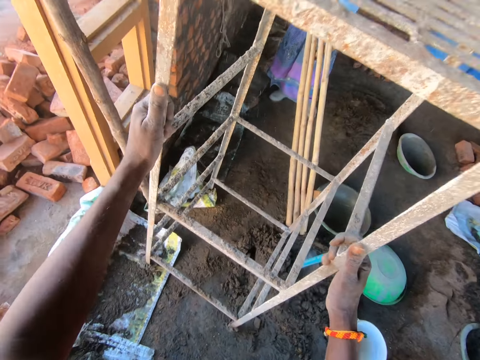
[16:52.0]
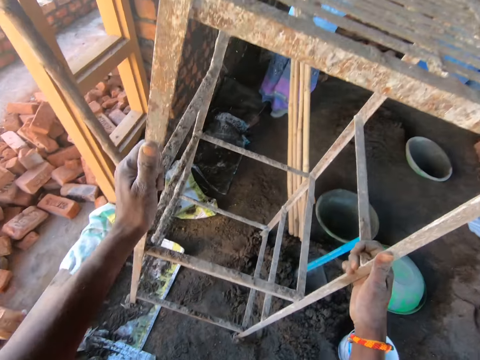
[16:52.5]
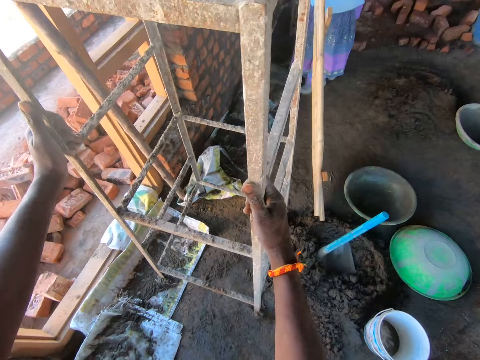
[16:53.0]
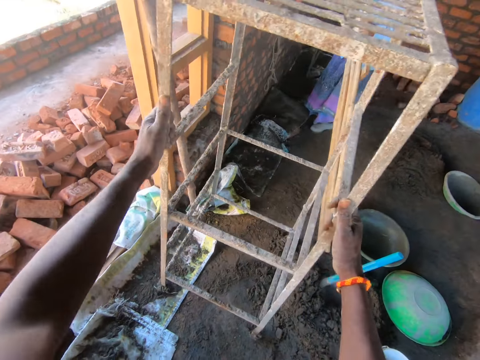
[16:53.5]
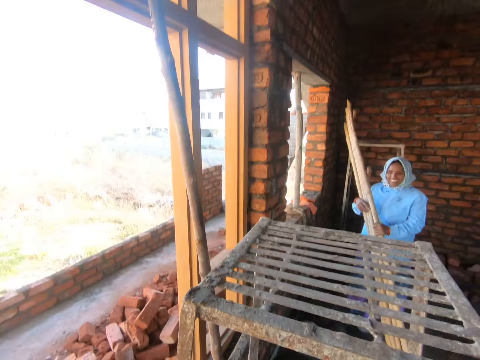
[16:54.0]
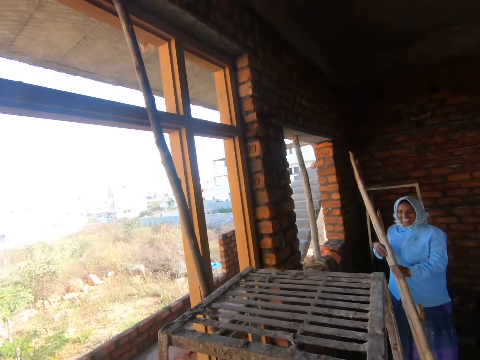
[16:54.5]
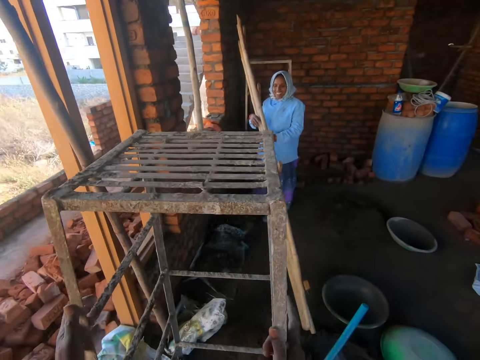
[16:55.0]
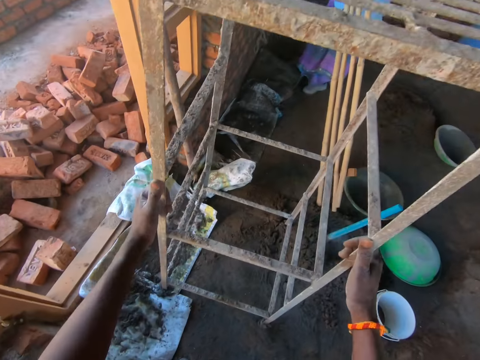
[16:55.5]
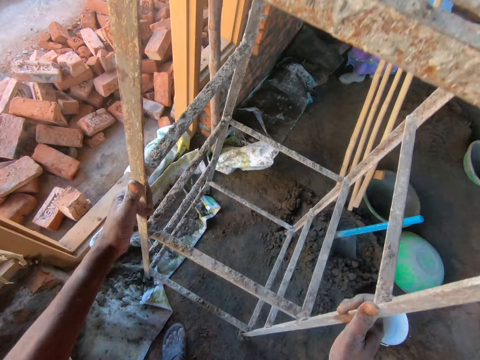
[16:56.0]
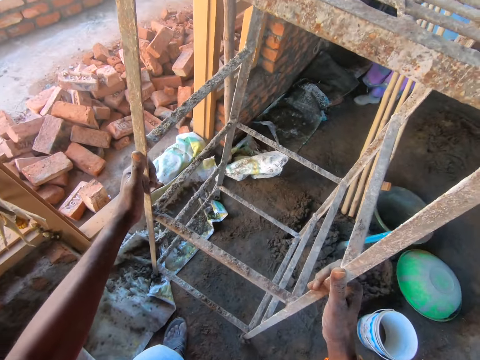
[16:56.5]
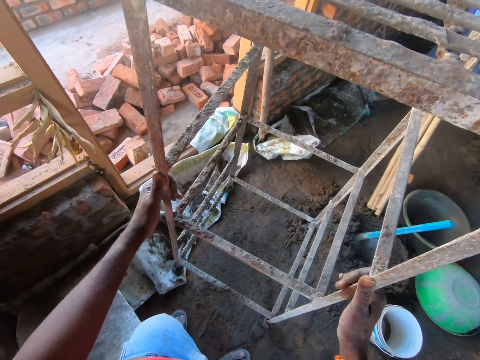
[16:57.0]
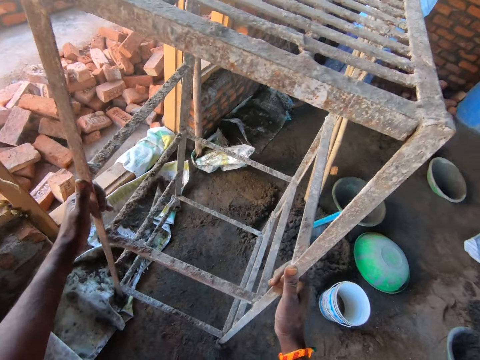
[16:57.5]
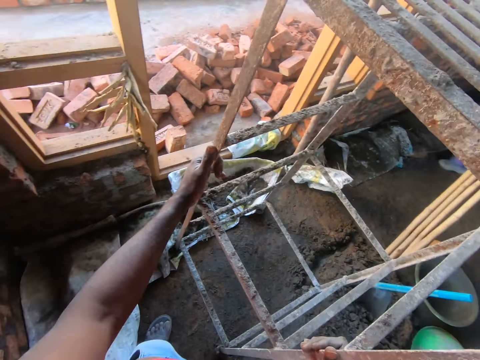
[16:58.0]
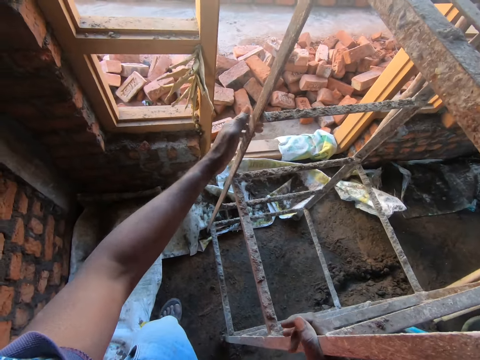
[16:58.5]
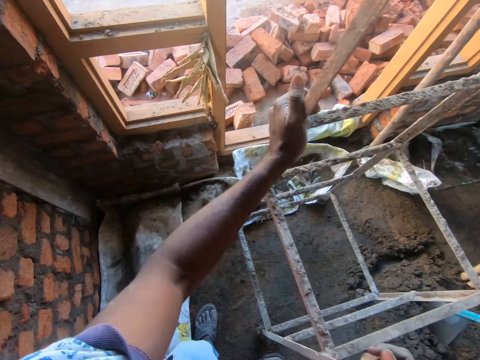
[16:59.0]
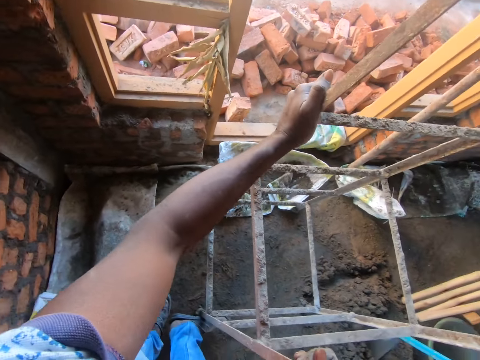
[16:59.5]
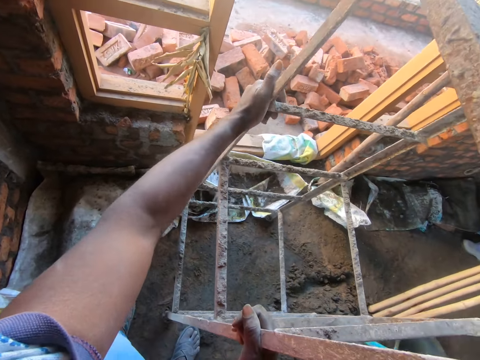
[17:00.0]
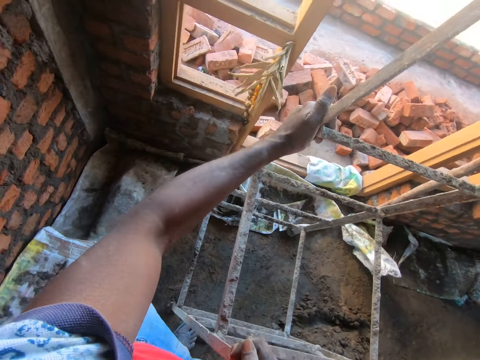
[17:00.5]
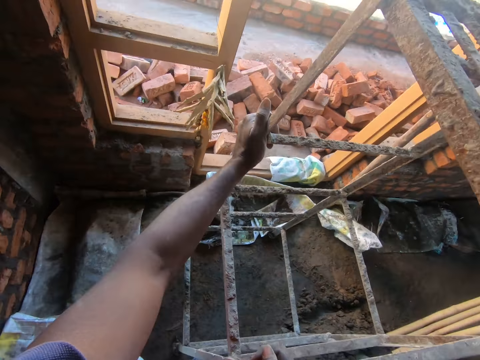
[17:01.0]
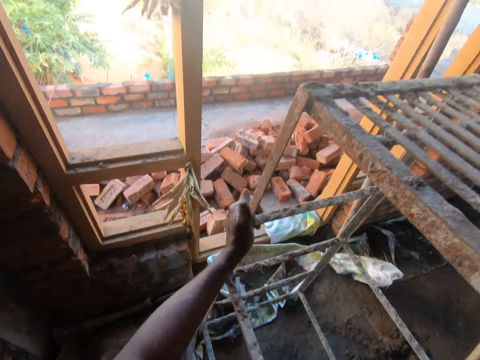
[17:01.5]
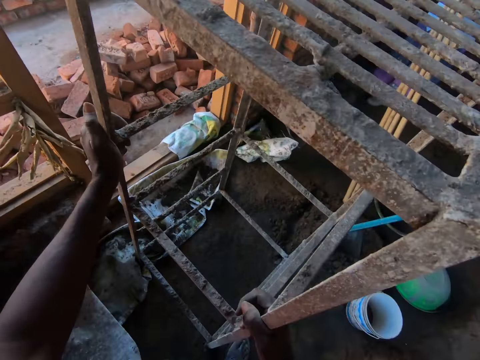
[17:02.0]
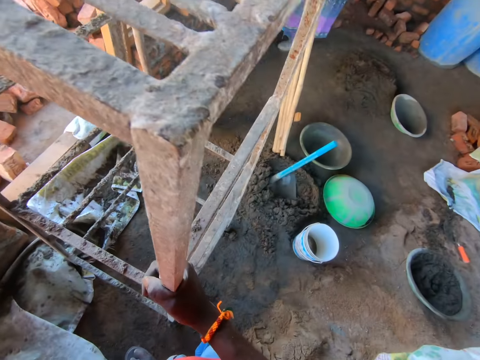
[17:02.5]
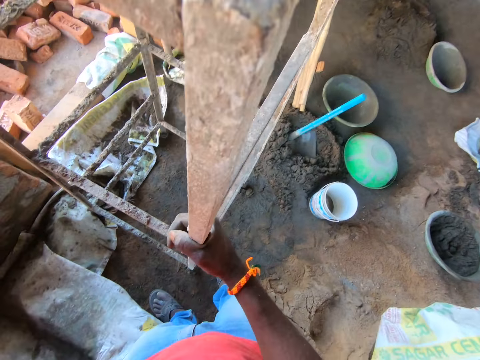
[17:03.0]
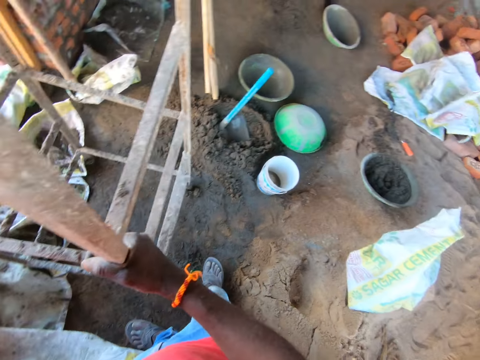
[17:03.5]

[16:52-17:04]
The camera wearer talks to a person. They move the ladder in front.

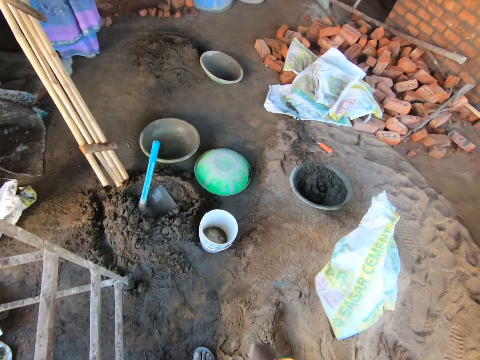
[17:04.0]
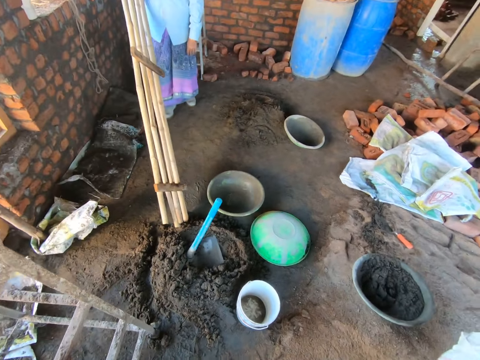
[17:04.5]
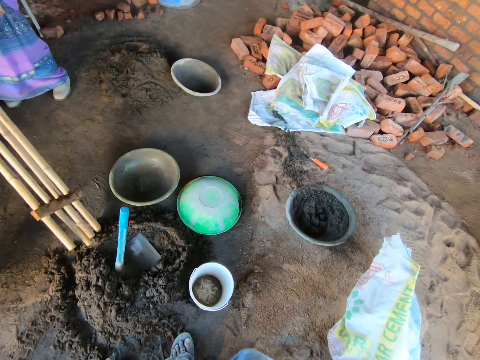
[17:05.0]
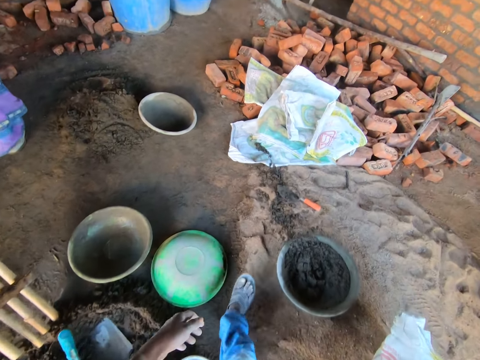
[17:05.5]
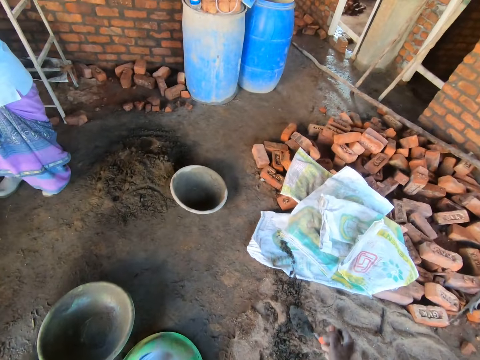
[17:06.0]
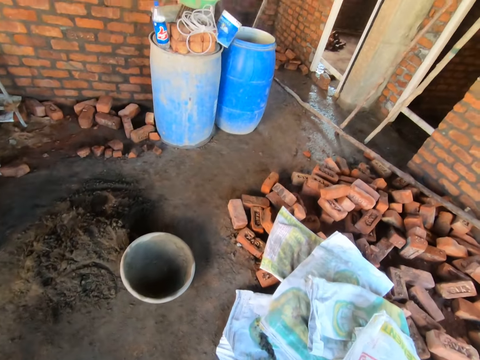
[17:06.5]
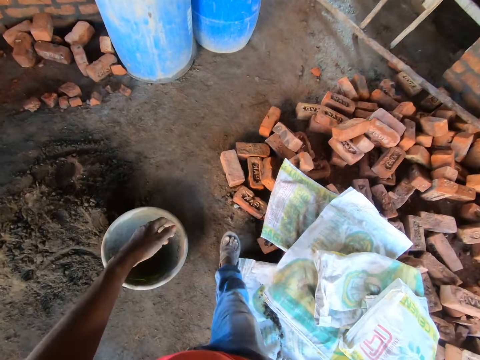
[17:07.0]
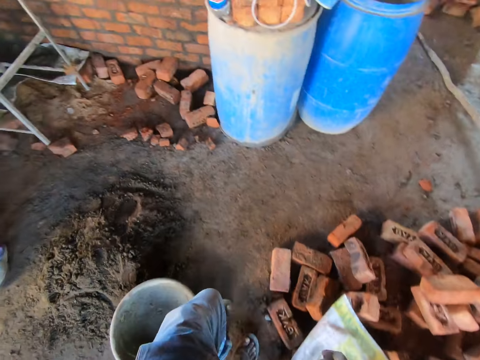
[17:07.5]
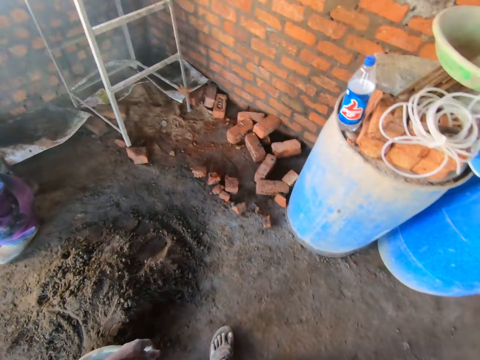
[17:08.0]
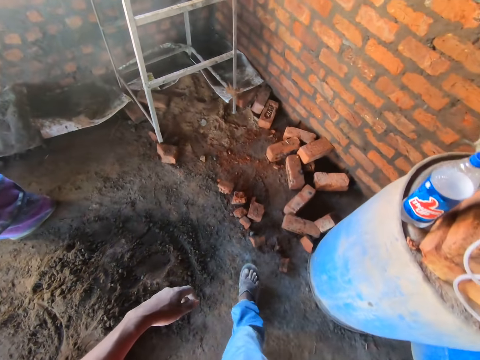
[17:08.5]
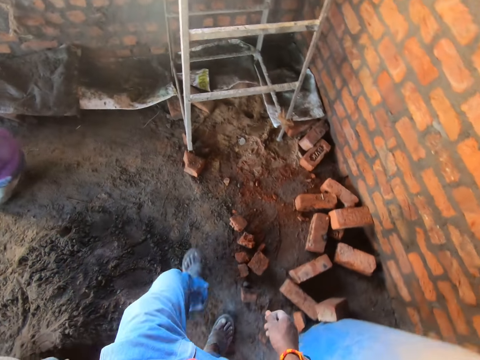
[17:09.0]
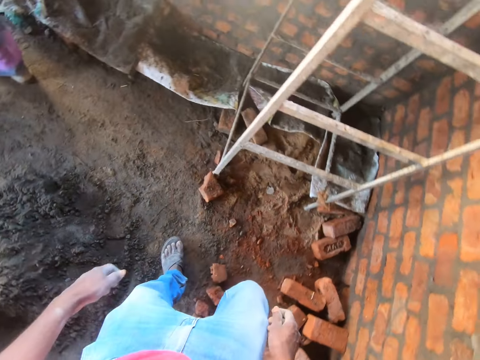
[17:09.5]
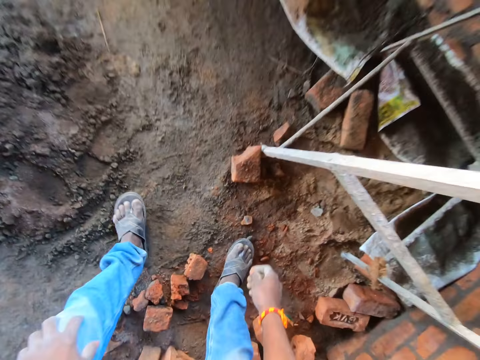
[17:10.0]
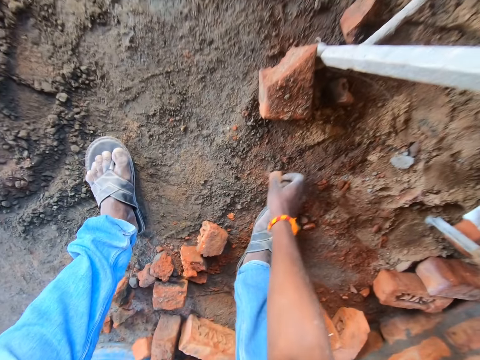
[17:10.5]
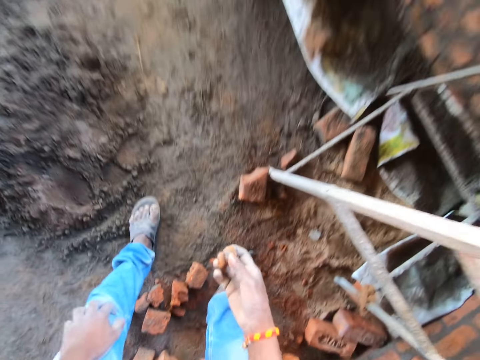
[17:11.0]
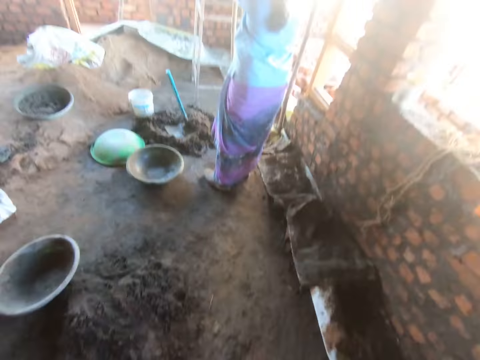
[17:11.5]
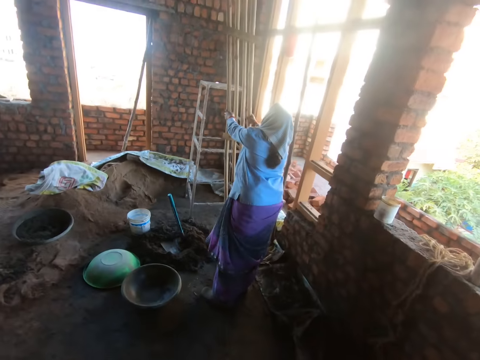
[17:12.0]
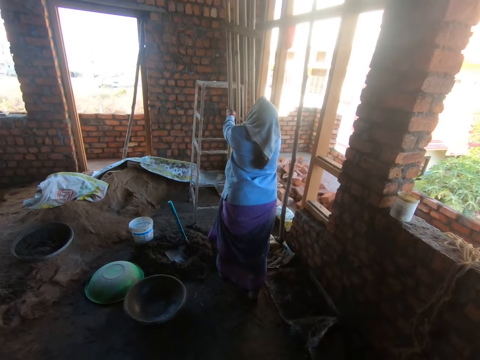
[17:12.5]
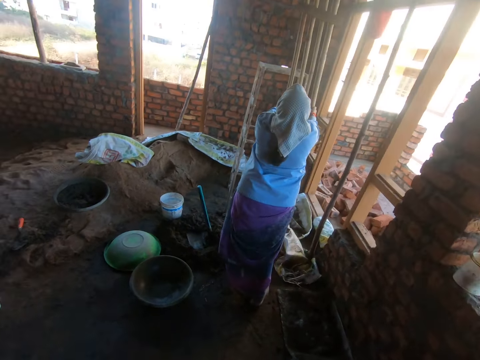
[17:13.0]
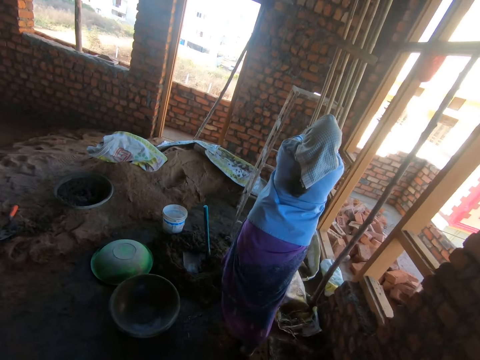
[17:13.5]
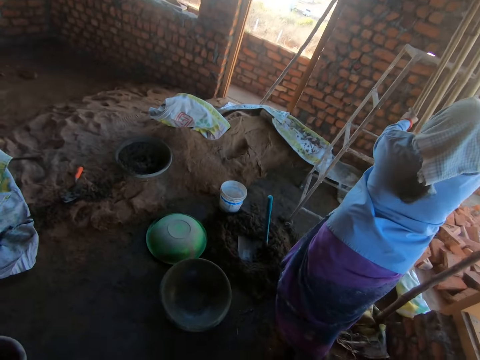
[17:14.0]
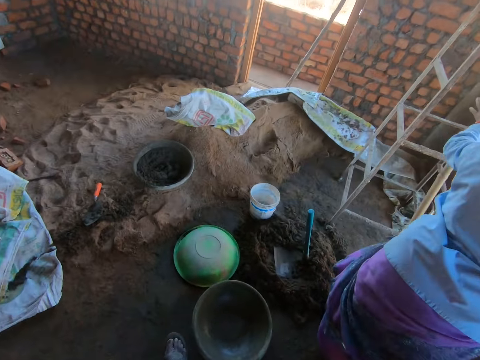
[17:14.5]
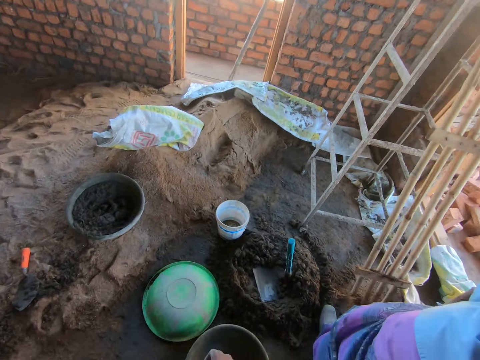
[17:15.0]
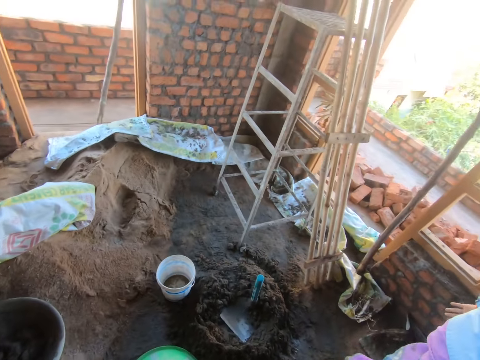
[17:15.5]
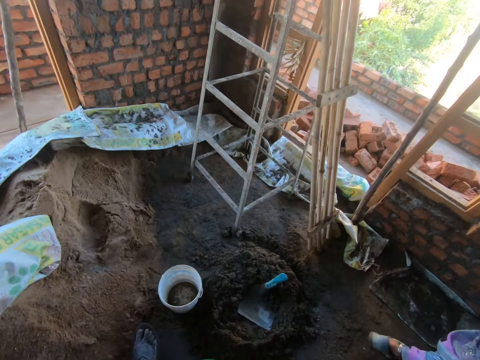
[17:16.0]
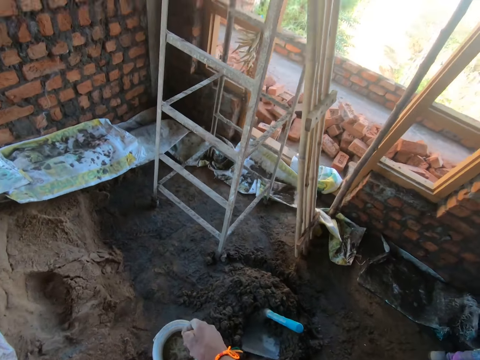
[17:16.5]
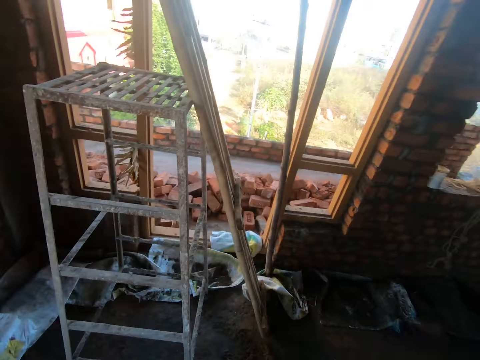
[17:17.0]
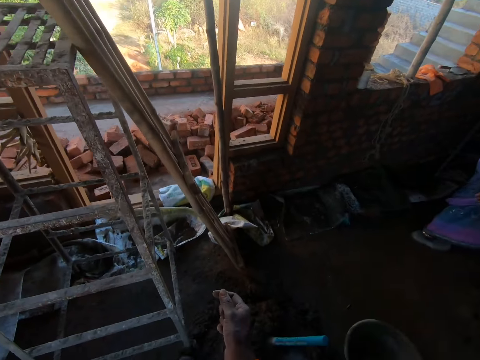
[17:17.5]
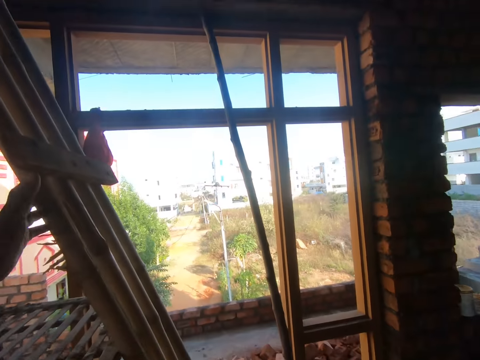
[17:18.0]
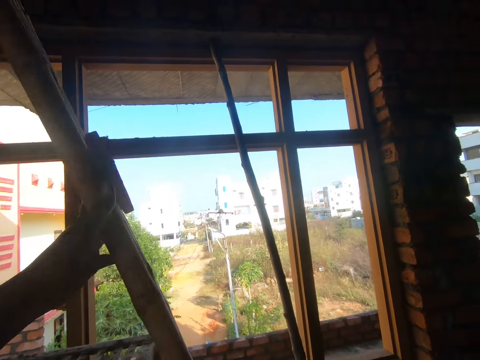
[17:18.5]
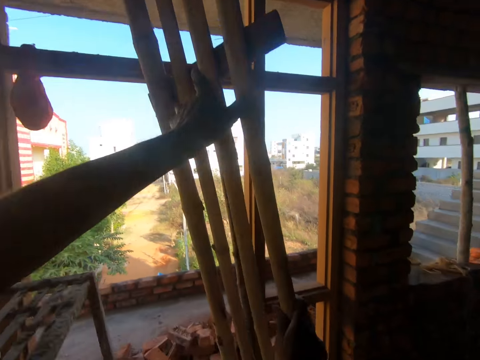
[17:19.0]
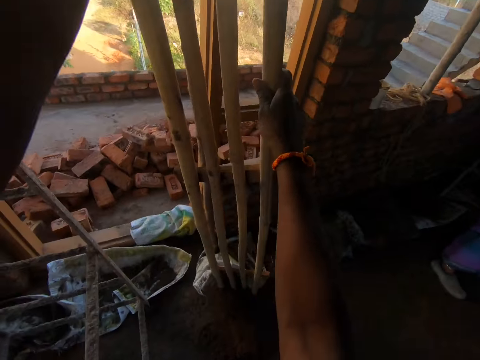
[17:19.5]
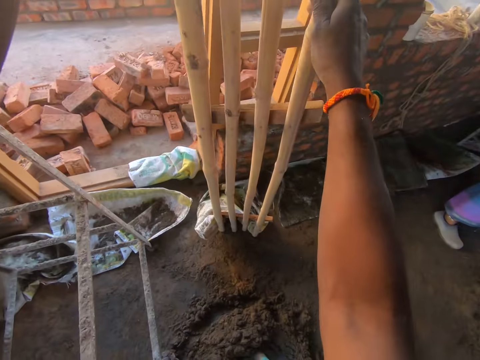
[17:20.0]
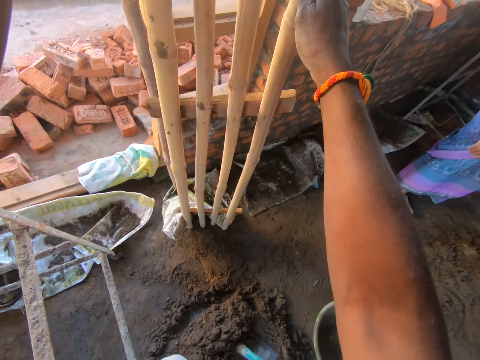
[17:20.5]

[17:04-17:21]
The camera wearer walks towards the wall. They pick up a small brick from the ground. A person moves the wood planks towards the ladder. The camera wearer moves the wood from the ladder. They touch the wood plank.
